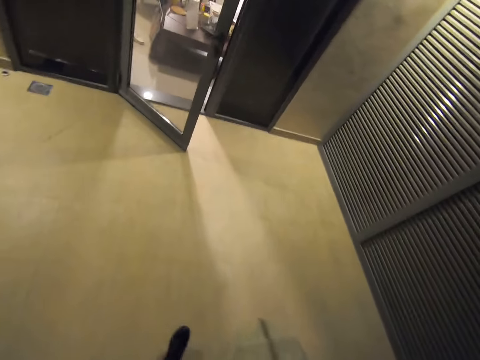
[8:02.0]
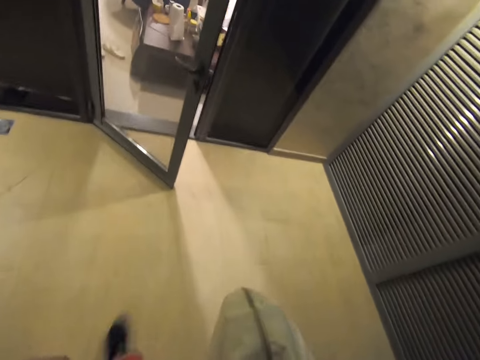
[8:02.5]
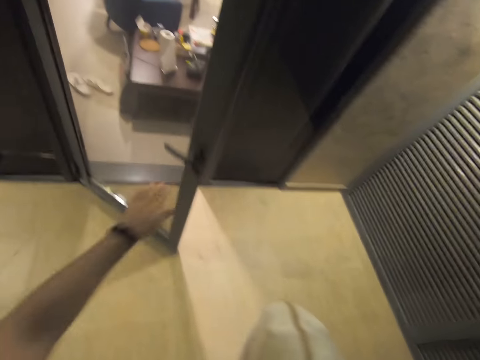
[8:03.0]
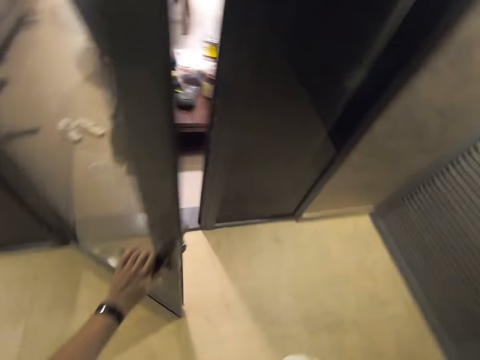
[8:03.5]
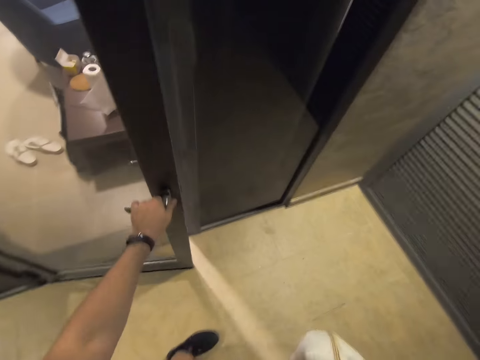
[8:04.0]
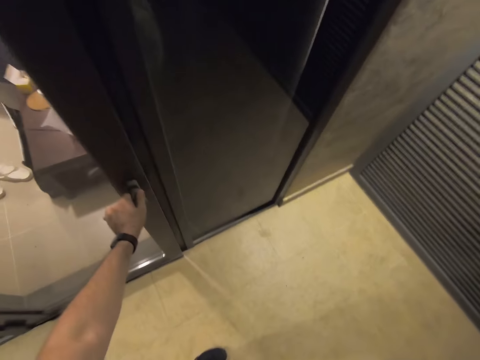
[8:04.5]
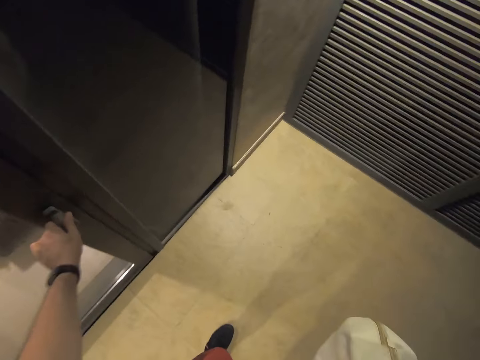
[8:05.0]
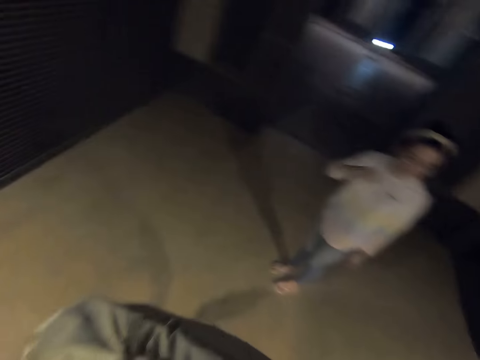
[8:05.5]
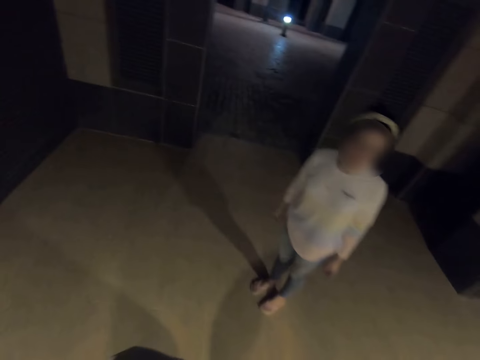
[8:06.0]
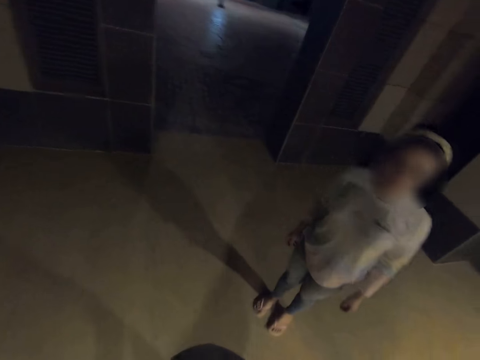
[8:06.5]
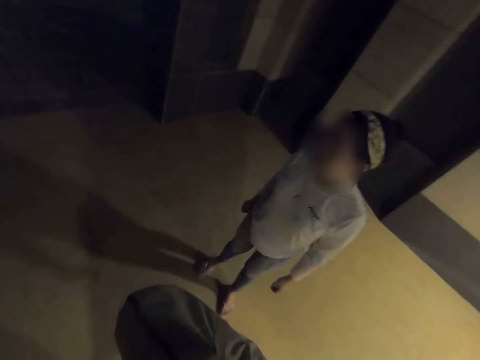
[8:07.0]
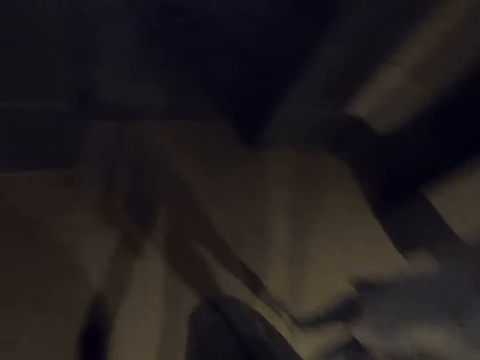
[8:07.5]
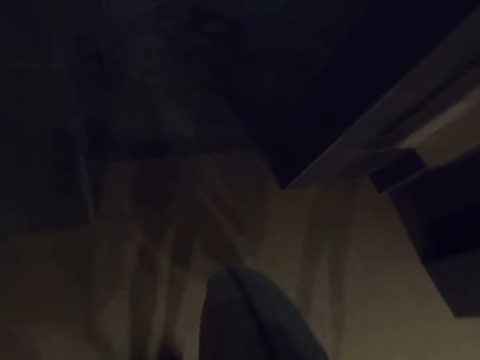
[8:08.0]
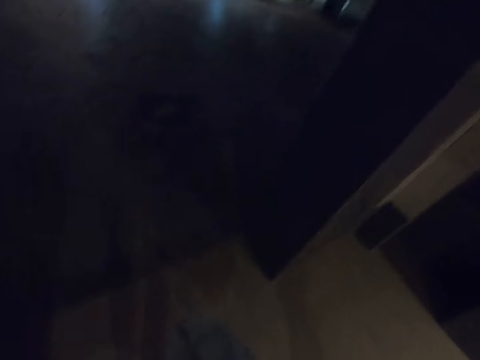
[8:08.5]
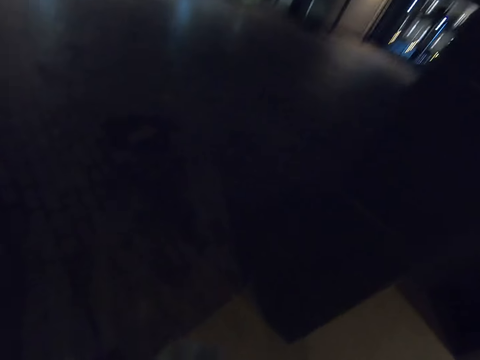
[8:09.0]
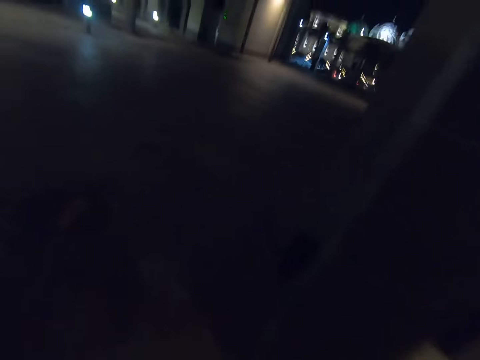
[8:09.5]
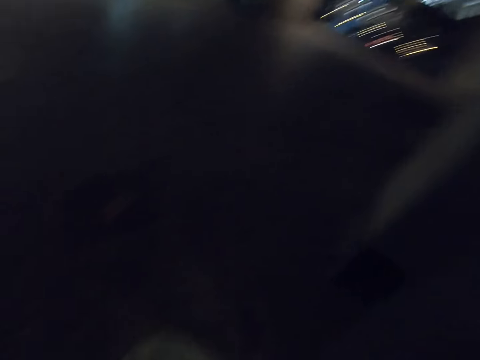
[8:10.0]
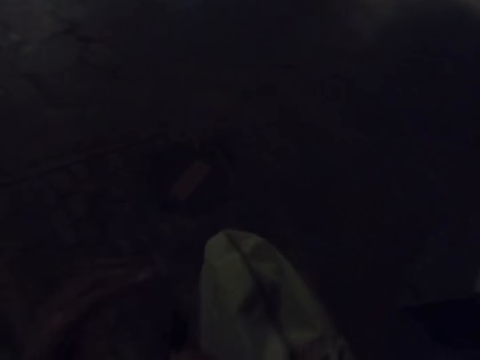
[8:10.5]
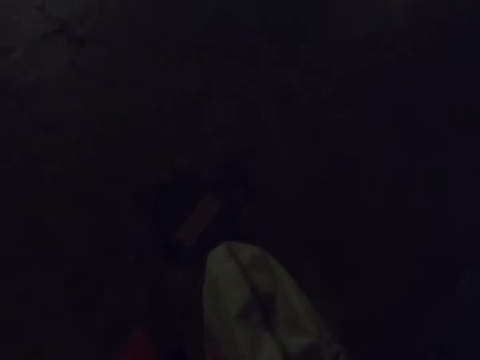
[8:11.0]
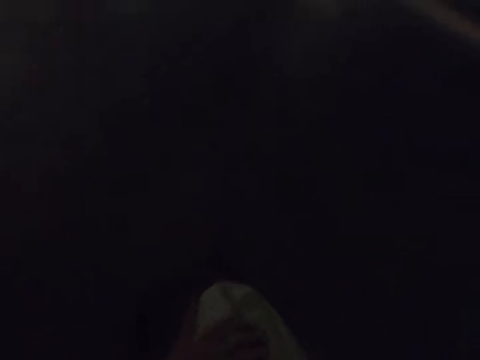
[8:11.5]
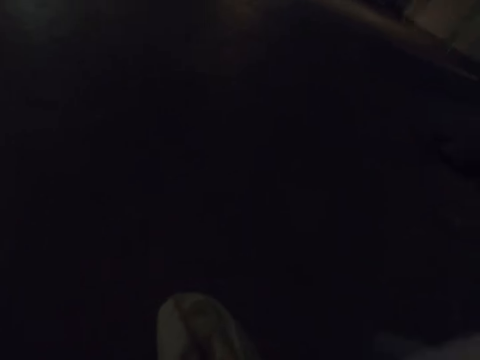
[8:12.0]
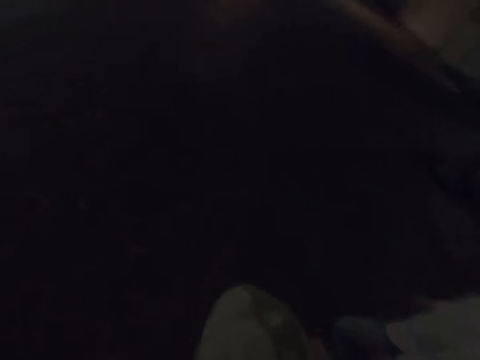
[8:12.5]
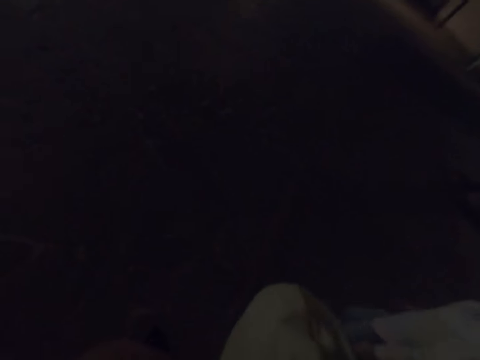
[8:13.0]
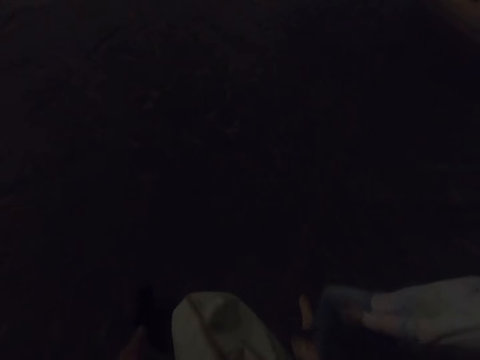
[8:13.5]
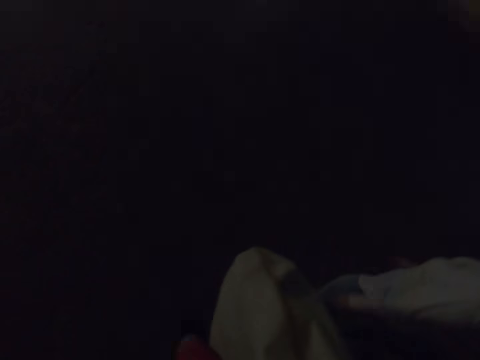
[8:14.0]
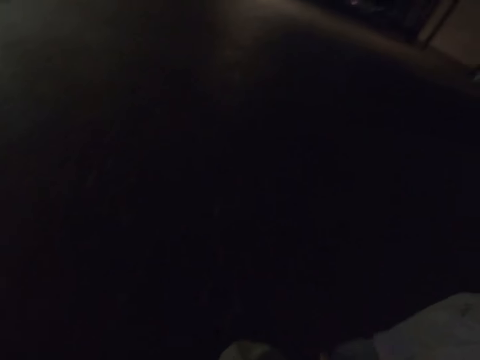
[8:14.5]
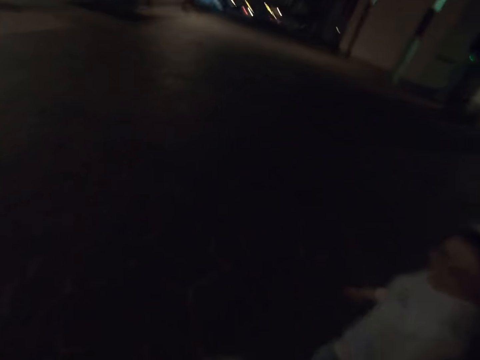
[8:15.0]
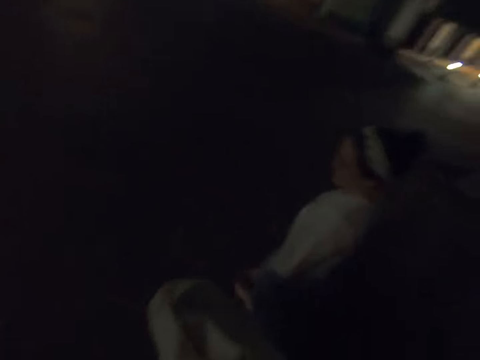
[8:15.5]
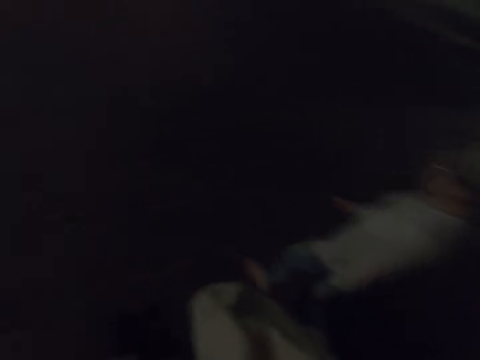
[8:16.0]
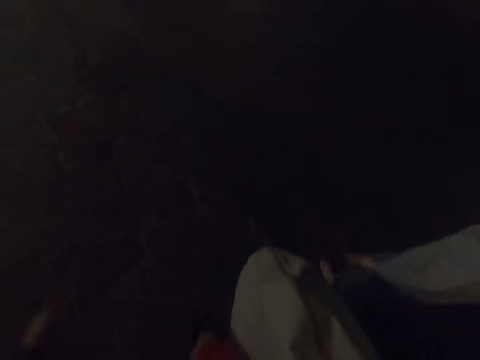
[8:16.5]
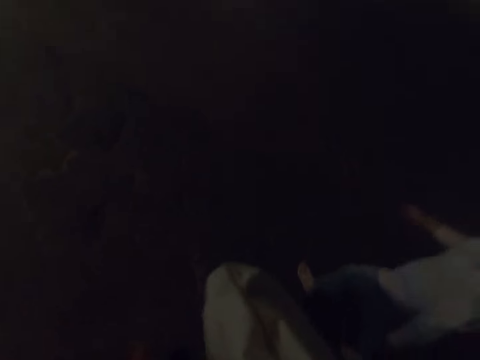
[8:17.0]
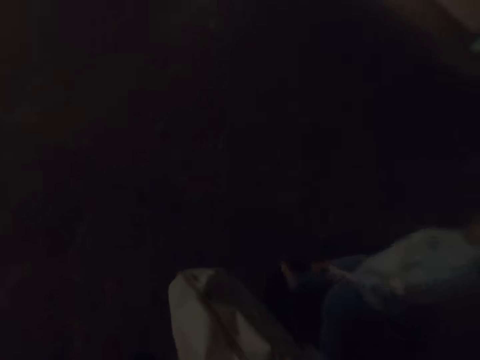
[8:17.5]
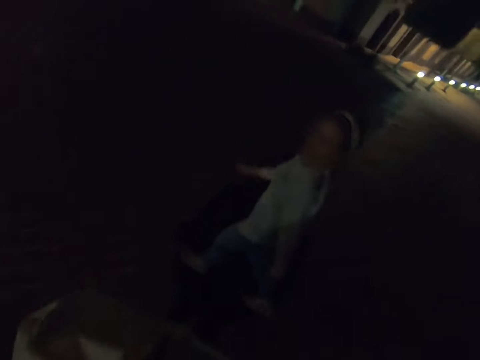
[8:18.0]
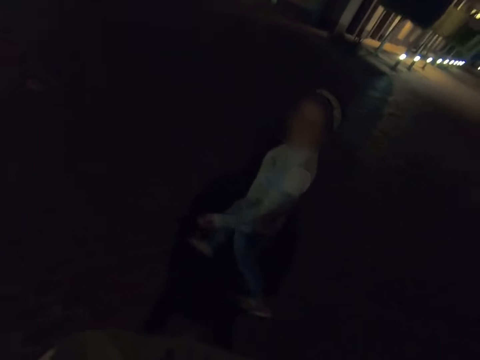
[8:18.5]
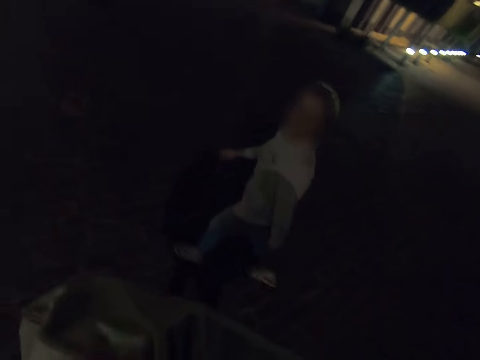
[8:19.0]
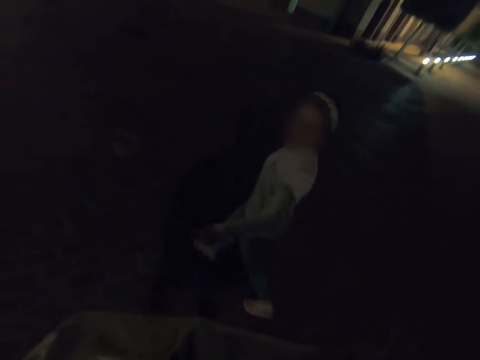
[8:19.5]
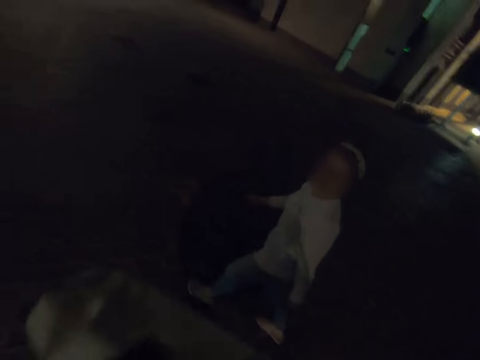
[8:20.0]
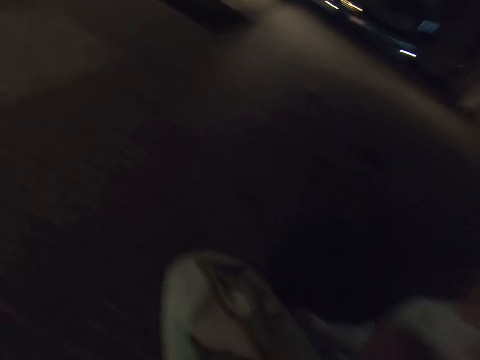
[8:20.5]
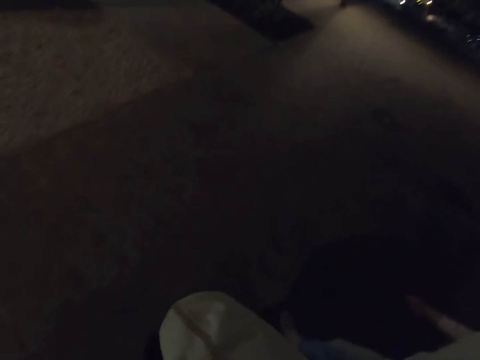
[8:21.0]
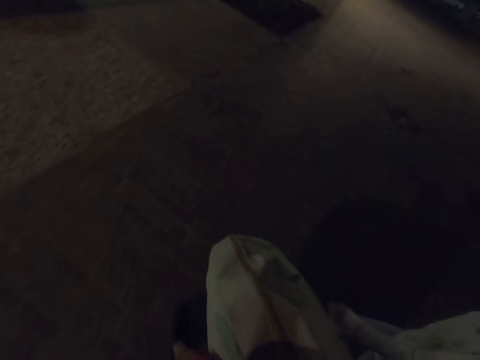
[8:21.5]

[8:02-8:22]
The camera wearer walks toward the door. They close the door. They walk outside to the street. They move along the street.

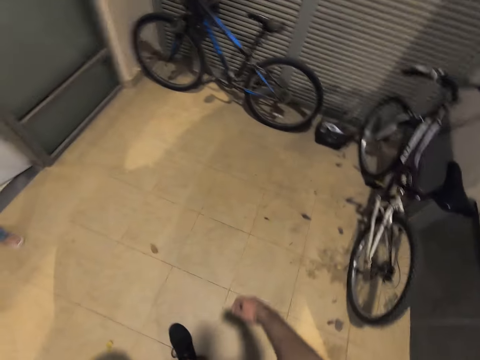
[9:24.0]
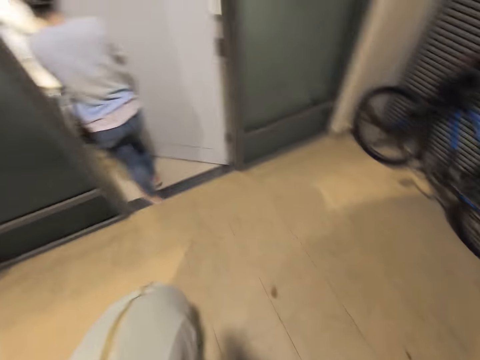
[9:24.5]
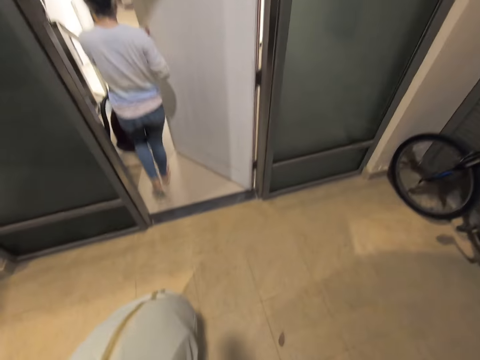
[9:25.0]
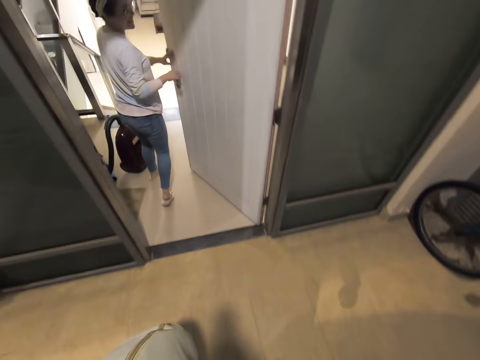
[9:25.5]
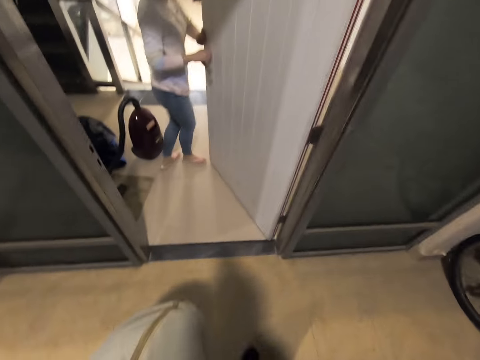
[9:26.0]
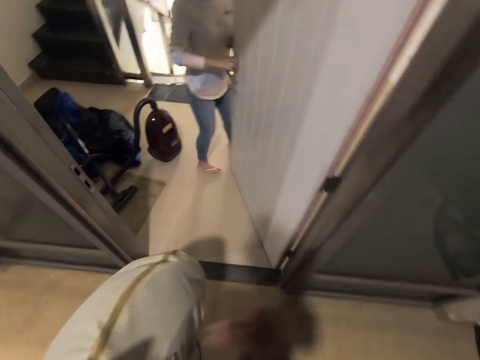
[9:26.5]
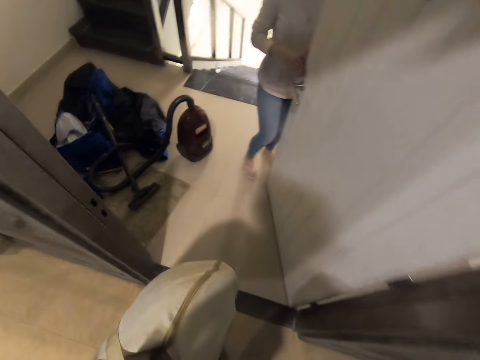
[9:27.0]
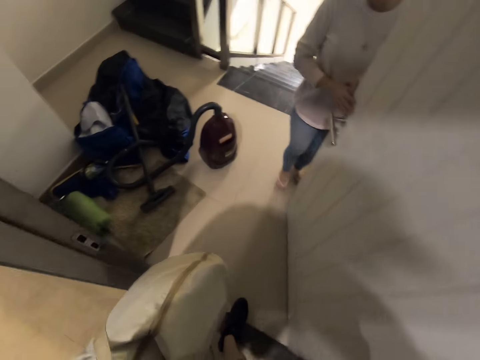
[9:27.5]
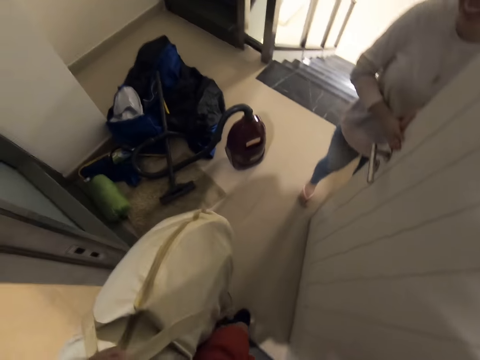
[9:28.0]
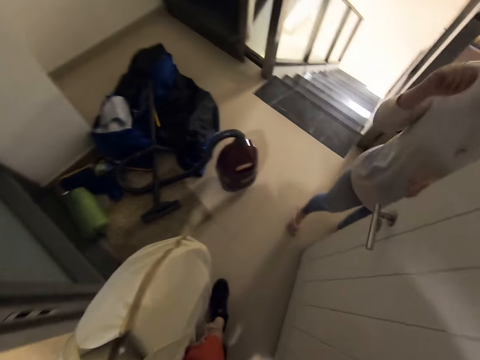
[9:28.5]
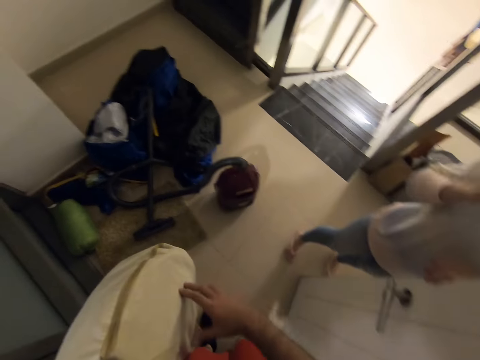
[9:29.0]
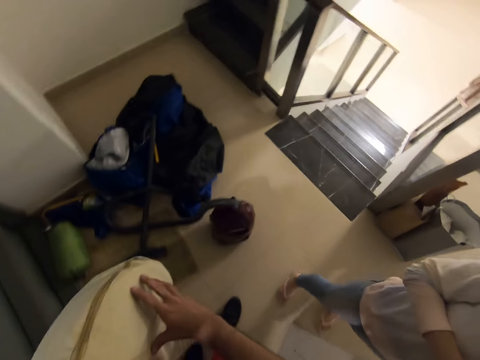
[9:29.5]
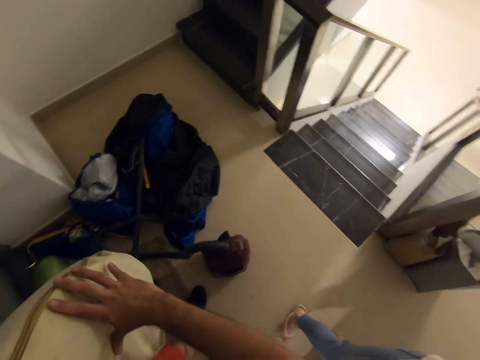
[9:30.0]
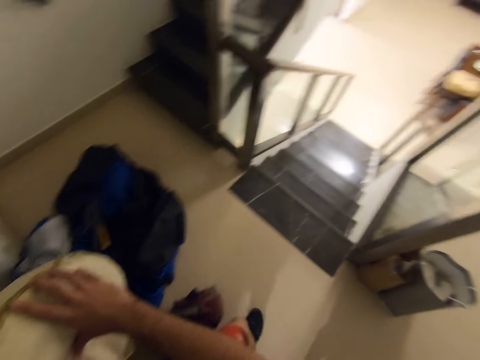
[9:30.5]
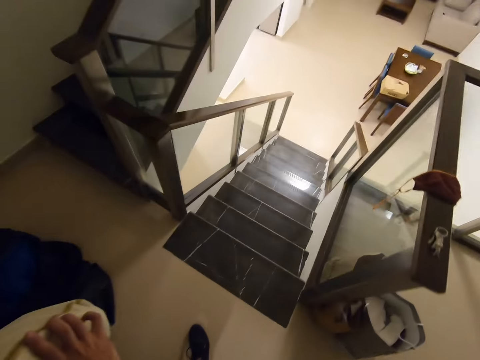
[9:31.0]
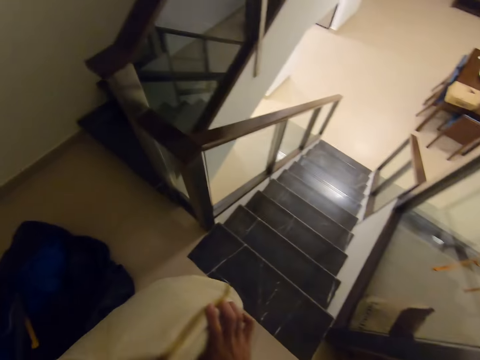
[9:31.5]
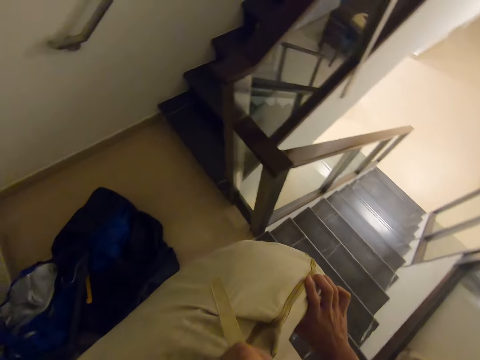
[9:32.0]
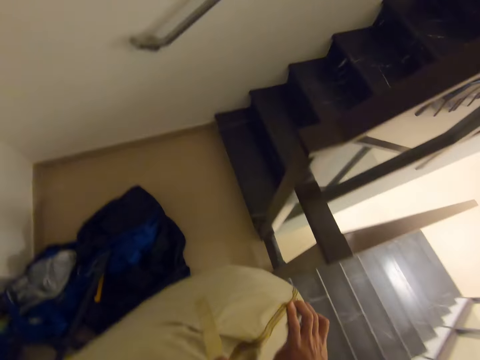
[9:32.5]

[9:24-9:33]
A person opens the door. The camera wearer enters into the house.
